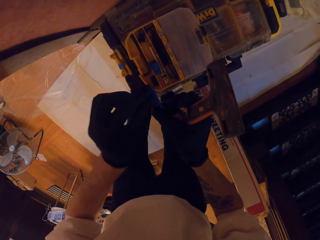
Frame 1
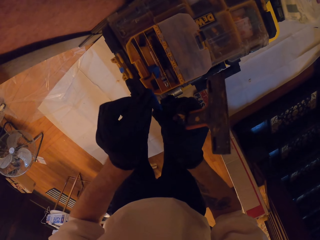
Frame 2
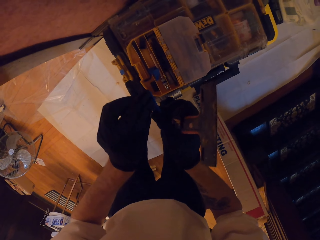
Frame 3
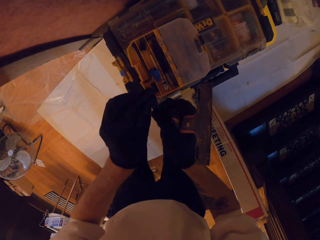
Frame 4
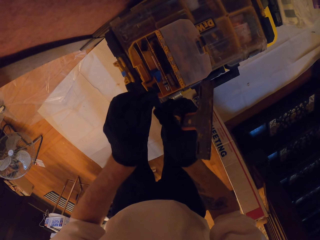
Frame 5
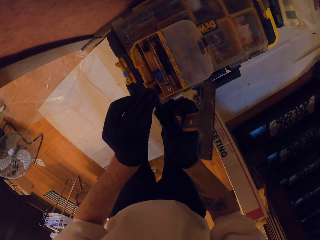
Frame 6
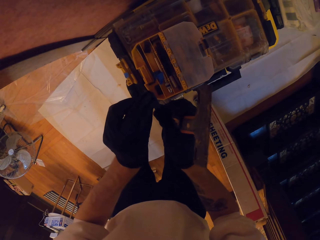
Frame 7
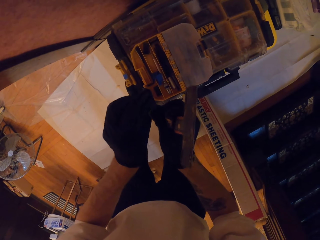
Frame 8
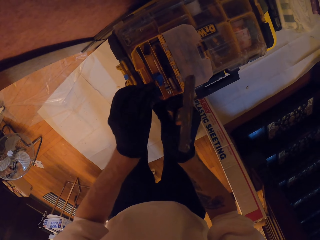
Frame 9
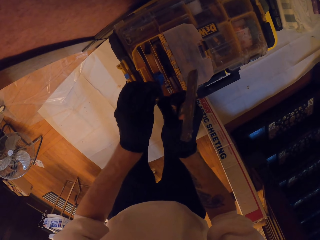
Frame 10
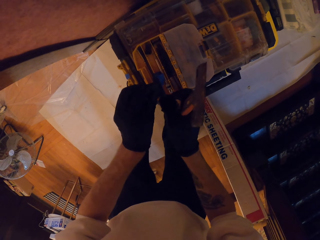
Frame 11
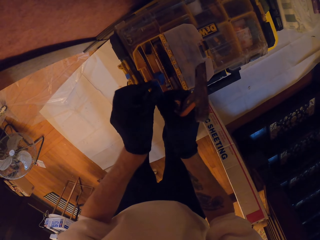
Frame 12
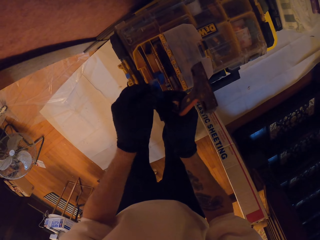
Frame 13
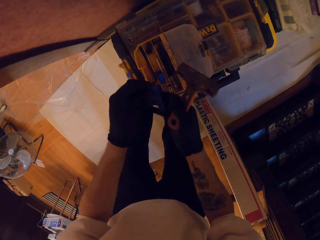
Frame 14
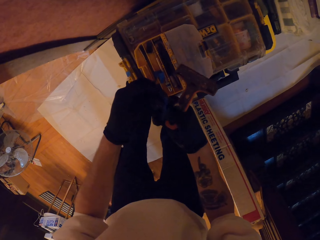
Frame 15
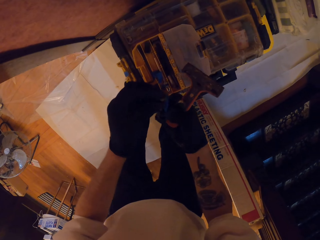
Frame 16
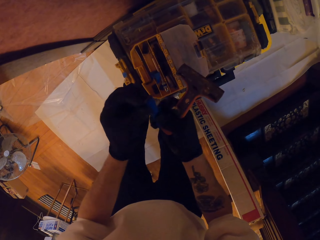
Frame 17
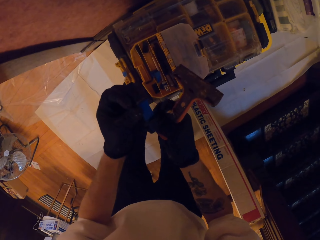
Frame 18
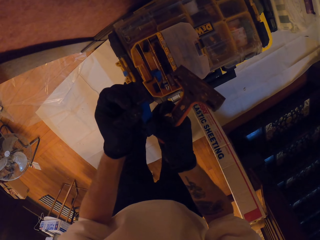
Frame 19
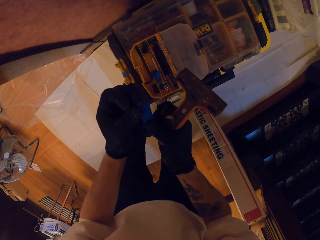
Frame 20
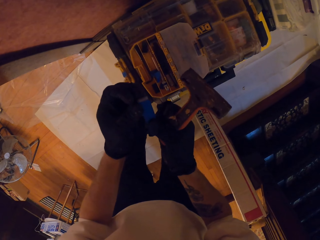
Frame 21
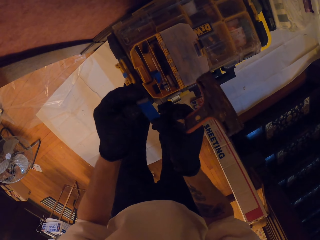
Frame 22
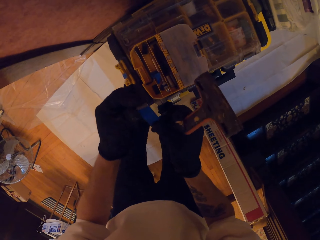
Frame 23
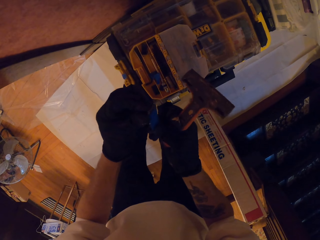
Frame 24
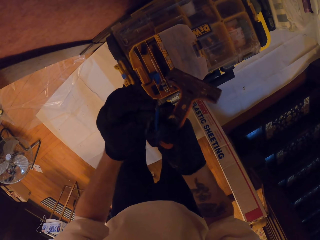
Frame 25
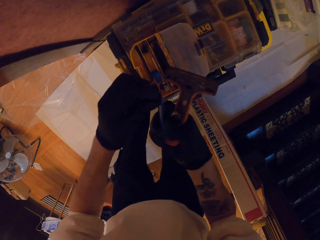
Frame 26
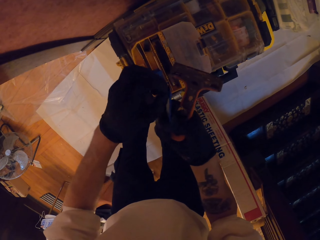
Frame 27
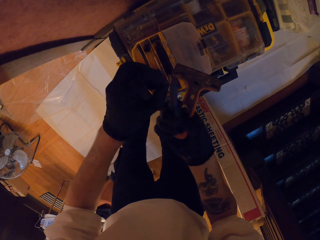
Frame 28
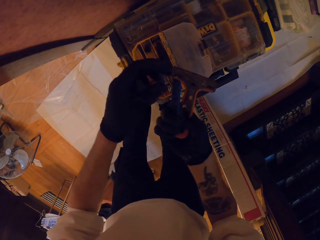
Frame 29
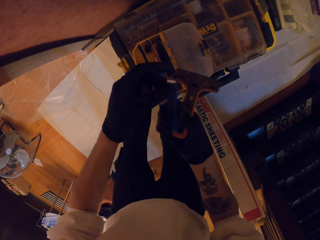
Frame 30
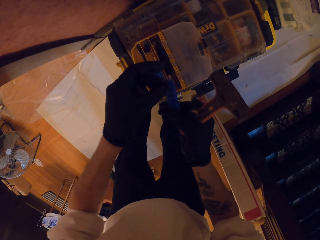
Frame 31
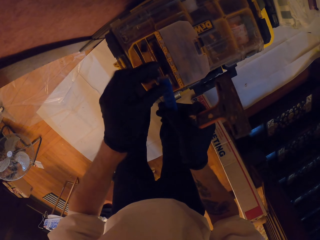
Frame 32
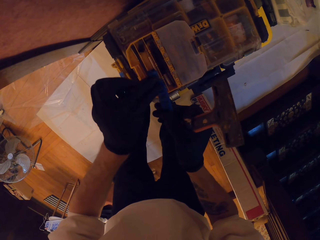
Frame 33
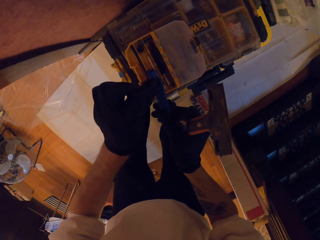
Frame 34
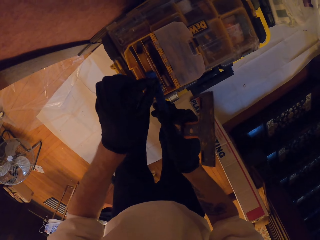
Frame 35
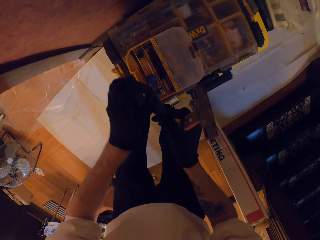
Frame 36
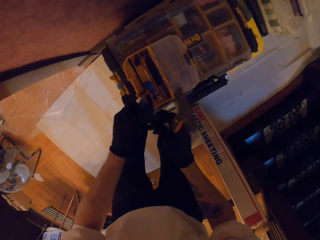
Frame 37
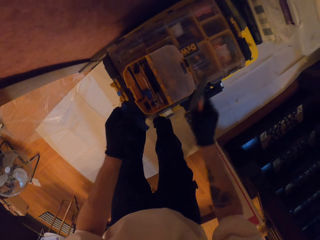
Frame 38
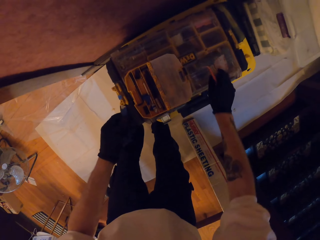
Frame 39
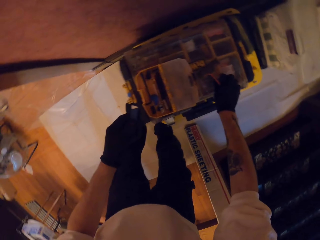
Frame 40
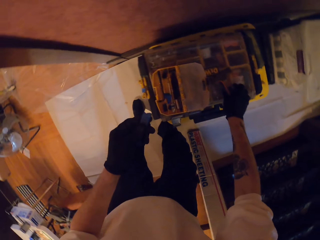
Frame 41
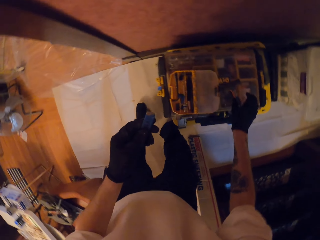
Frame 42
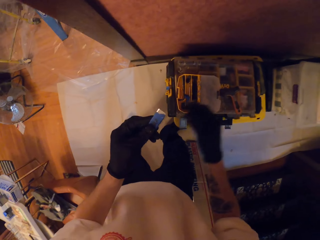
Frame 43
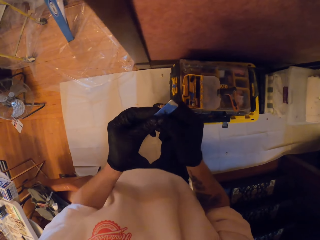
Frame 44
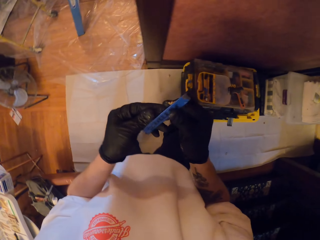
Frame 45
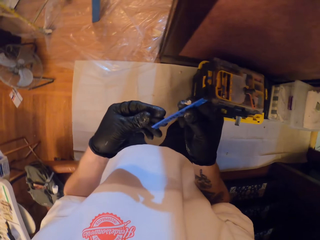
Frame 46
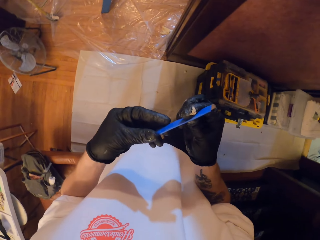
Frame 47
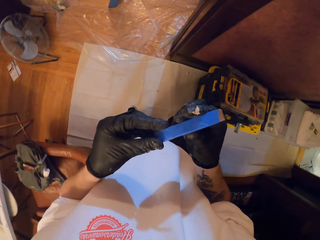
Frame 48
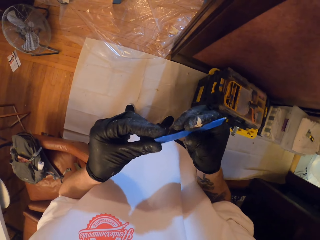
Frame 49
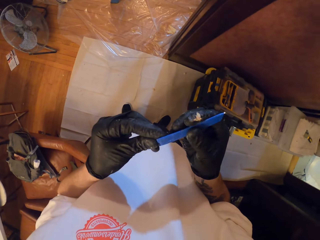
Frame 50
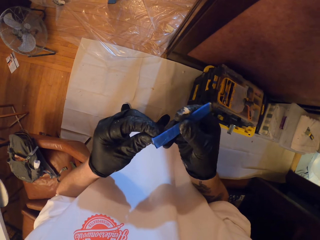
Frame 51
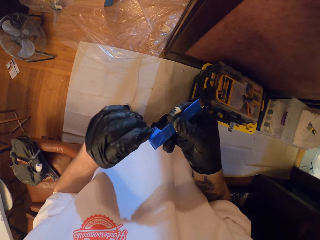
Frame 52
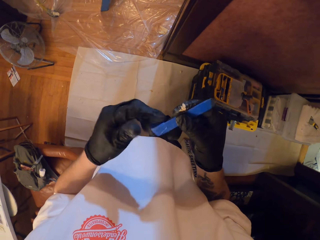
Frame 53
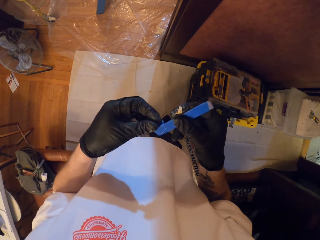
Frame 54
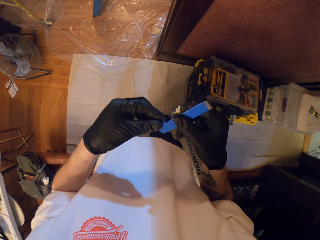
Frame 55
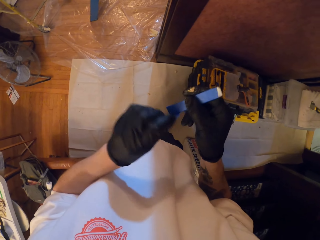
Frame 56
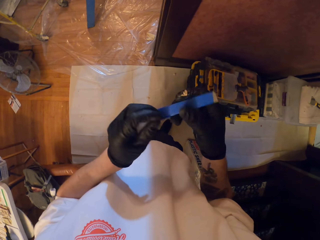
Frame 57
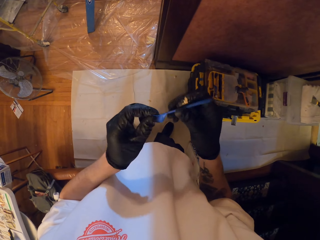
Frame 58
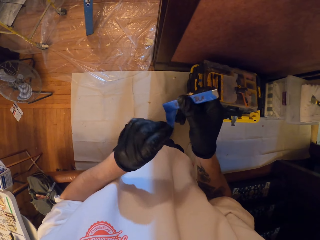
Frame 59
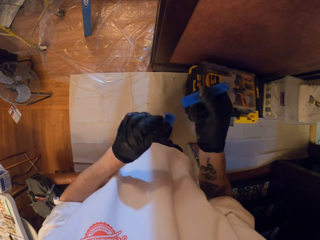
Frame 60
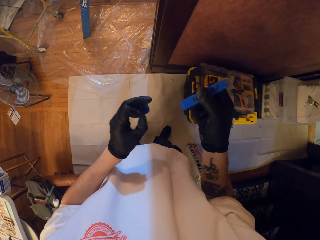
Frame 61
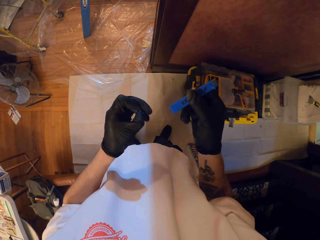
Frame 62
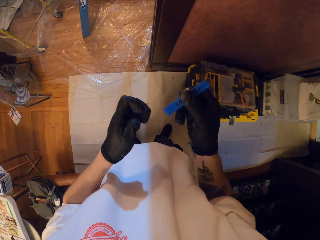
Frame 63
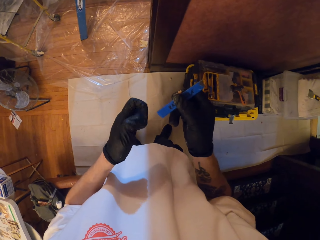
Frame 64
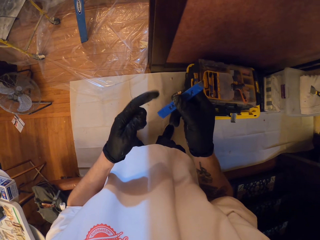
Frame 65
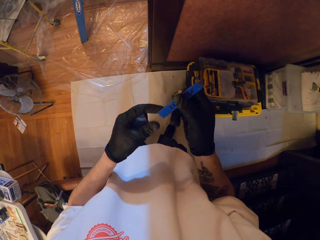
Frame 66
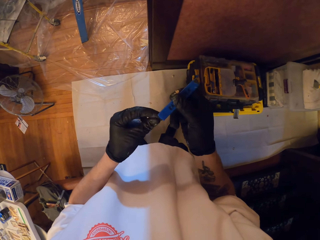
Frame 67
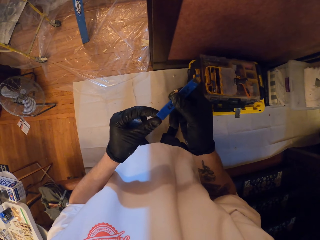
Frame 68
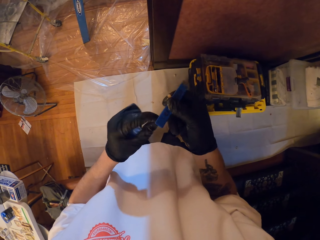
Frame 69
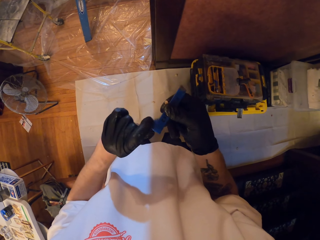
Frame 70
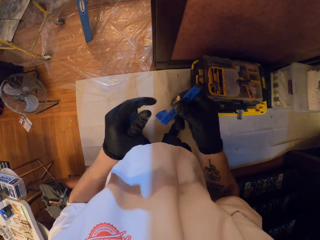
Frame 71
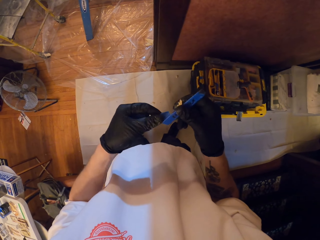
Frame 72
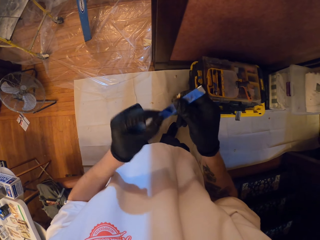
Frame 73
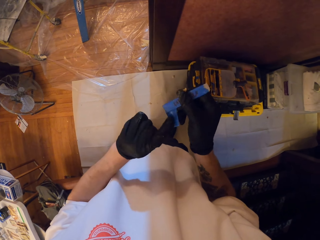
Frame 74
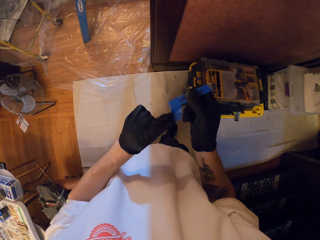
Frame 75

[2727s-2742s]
The camera wearer puts a tool. They unwrap the sellotape.

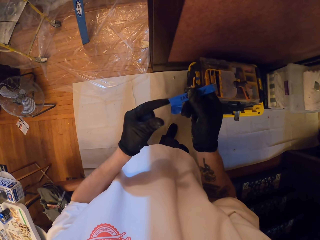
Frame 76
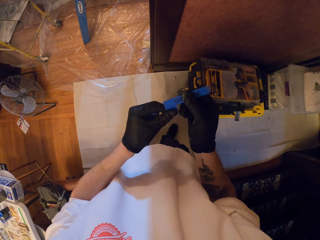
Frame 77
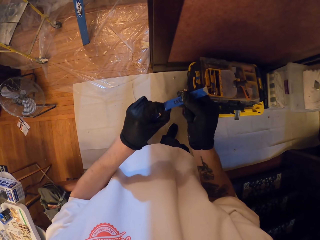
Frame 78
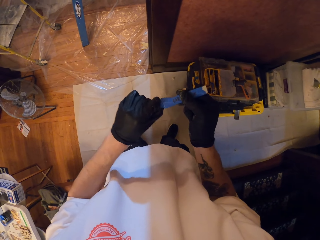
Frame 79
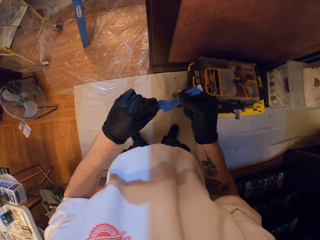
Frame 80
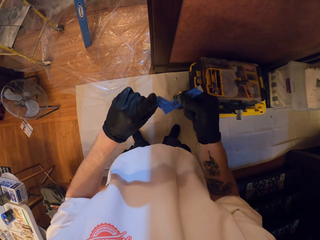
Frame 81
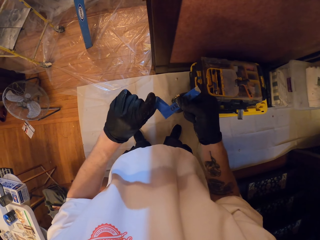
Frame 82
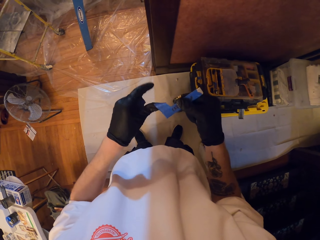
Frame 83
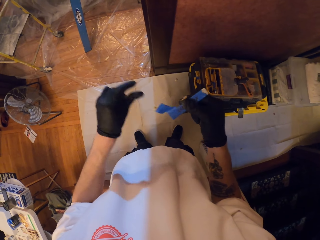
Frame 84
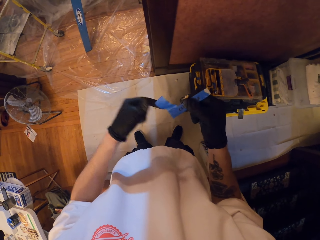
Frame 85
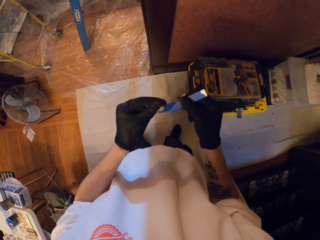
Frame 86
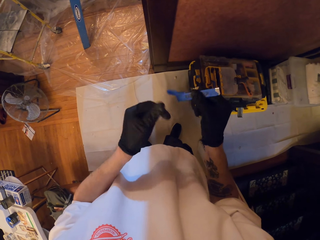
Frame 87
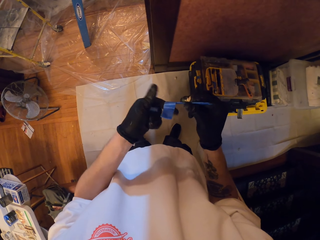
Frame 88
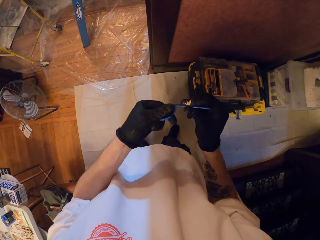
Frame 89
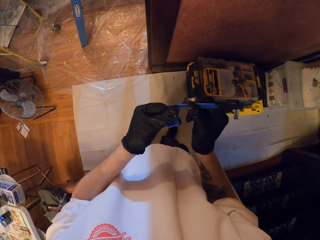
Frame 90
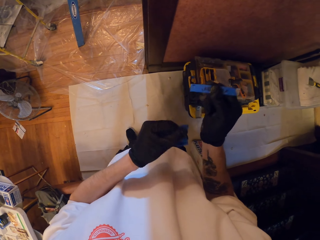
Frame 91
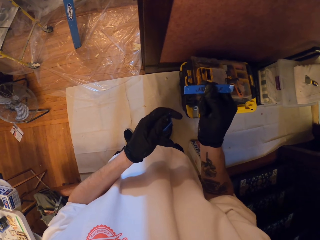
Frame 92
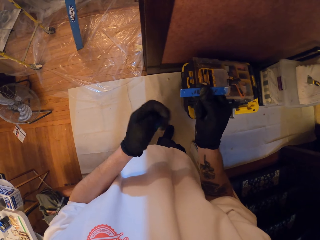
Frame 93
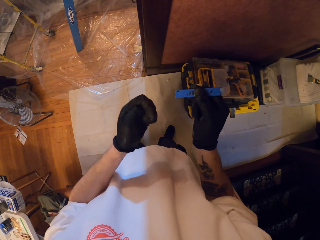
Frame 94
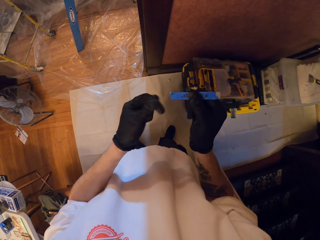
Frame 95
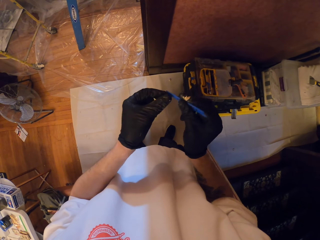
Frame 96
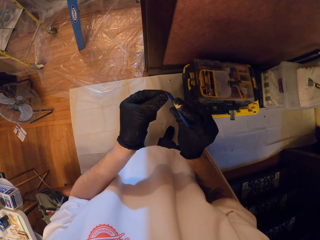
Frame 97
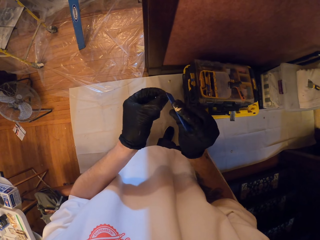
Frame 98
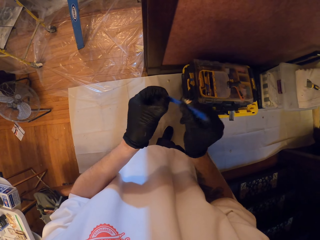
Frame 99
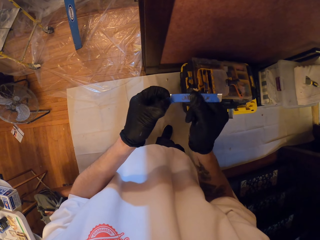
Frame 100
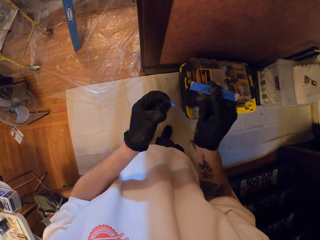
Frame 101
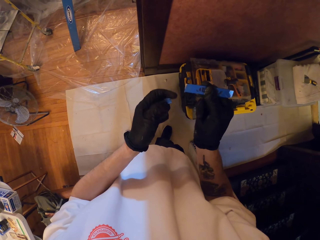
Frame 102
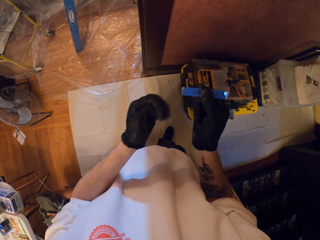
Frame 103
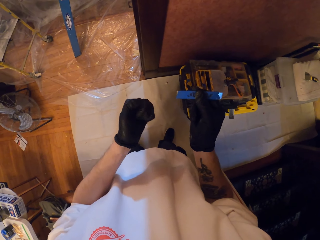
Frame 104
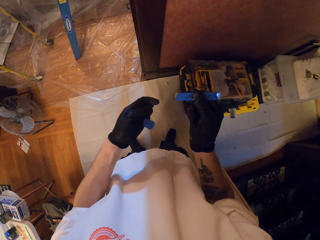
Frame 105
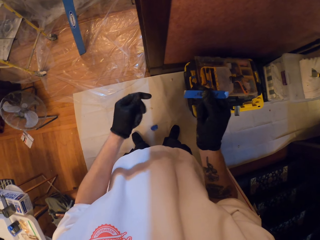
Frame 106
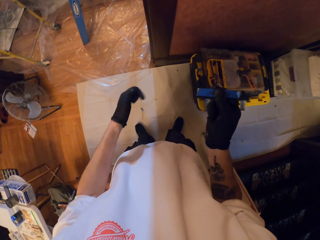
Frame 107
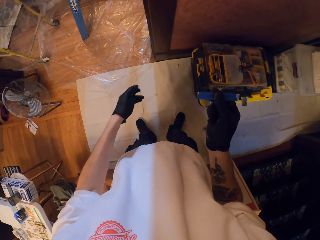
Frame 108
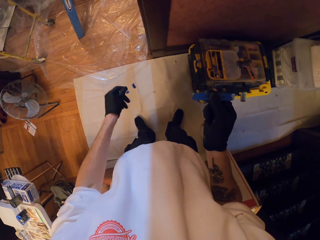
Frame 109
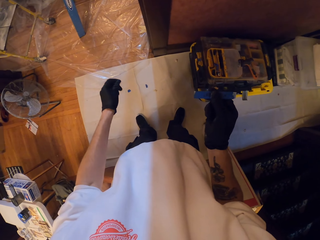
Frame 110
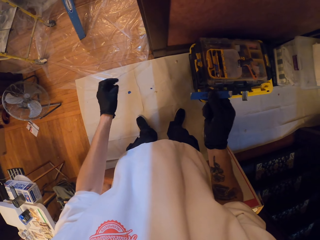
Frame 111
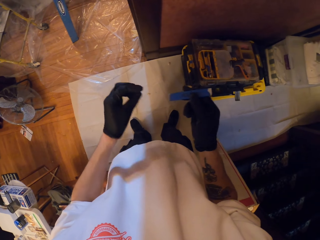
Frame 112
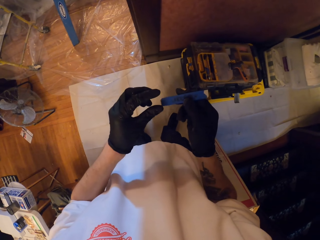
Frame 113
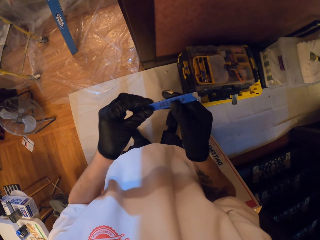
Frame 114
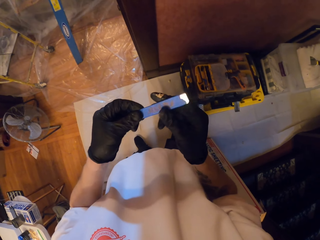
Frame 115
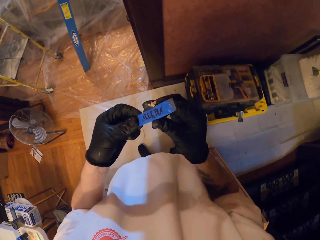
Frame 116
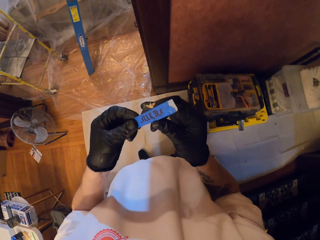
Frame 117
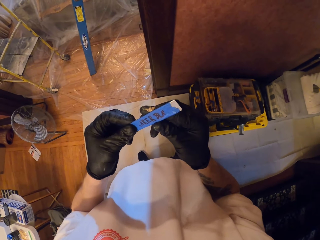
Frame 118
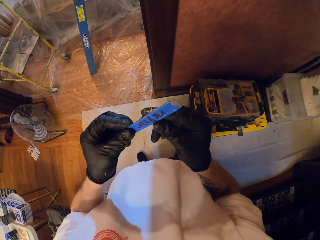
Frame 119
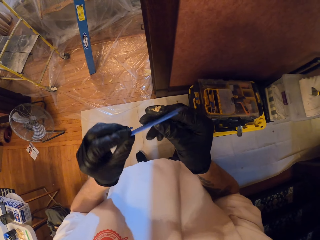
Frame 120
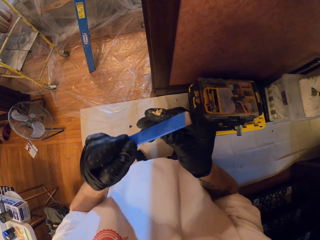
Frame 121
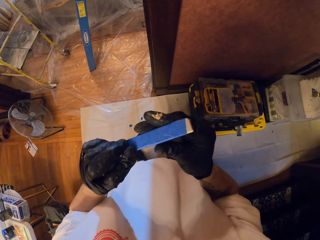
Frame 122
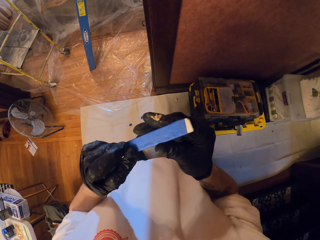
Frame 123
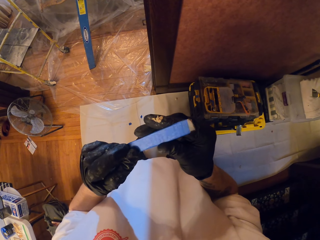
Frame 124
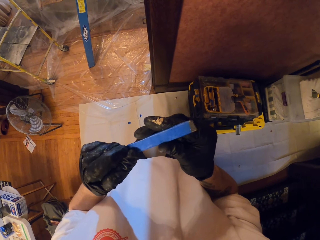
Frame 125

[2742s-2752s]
The camera wearer drops the sellotape.
